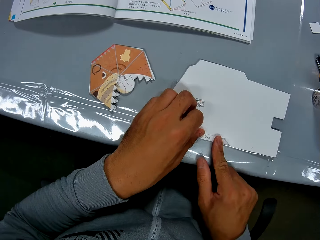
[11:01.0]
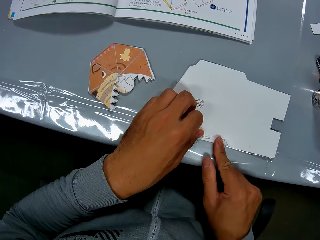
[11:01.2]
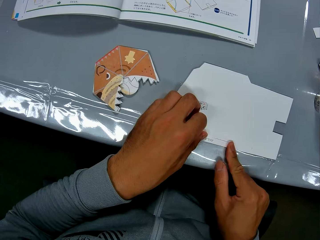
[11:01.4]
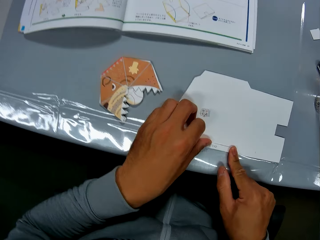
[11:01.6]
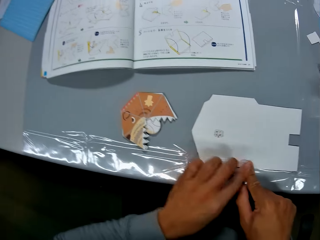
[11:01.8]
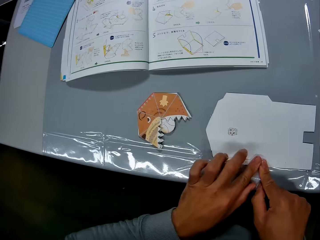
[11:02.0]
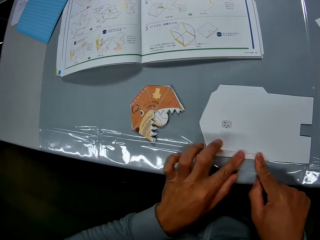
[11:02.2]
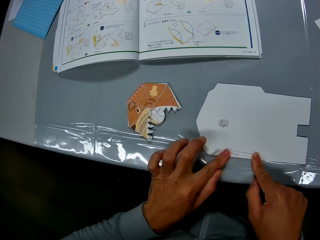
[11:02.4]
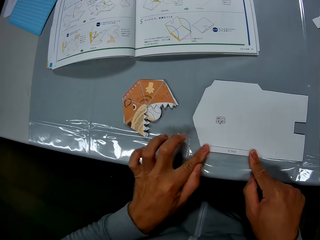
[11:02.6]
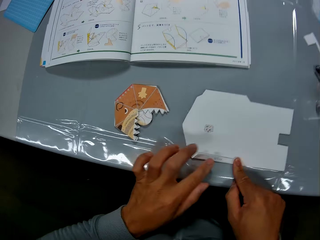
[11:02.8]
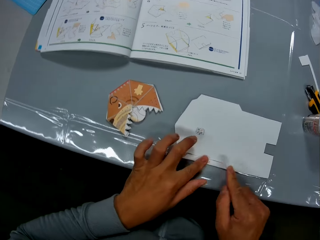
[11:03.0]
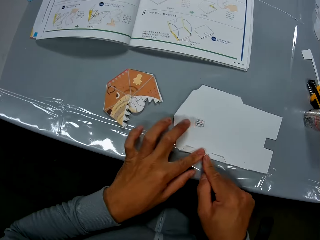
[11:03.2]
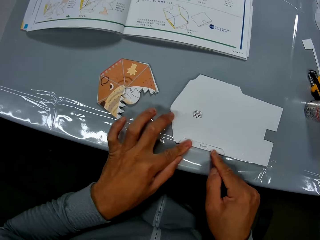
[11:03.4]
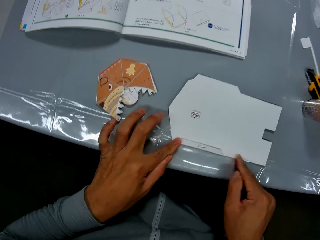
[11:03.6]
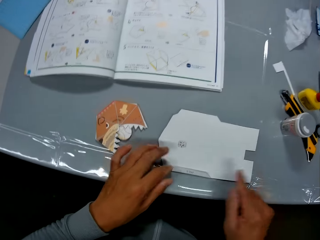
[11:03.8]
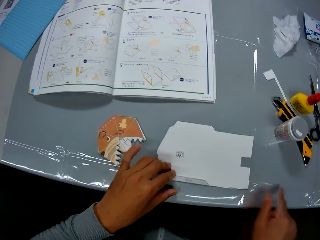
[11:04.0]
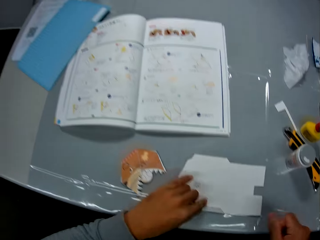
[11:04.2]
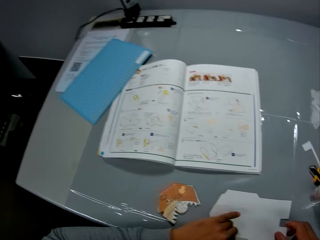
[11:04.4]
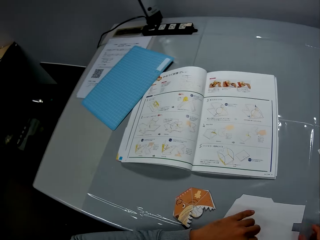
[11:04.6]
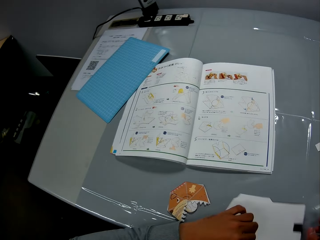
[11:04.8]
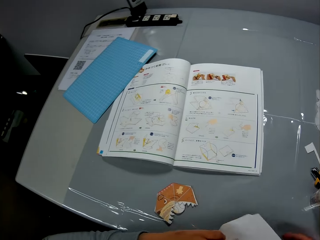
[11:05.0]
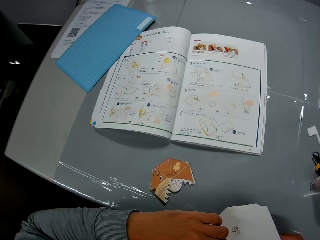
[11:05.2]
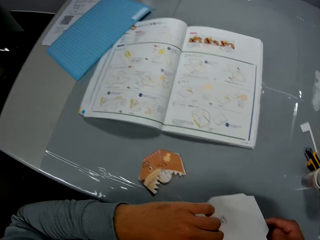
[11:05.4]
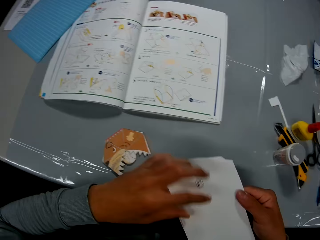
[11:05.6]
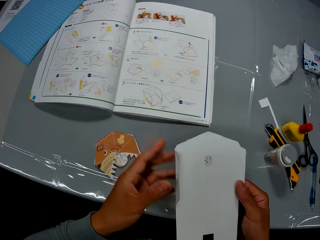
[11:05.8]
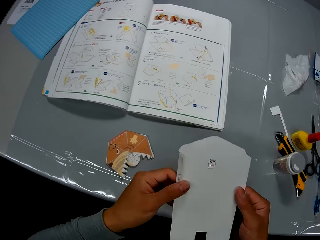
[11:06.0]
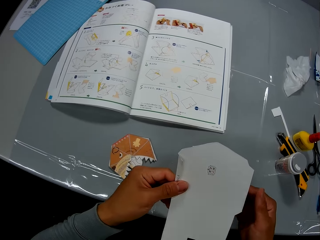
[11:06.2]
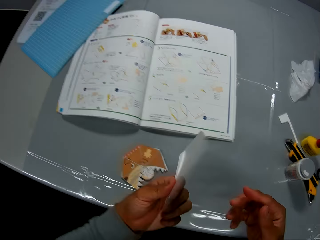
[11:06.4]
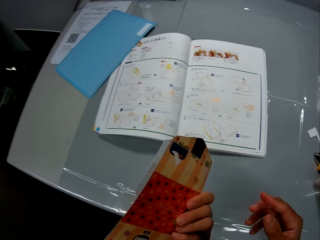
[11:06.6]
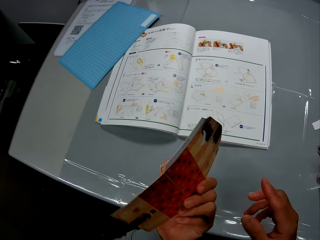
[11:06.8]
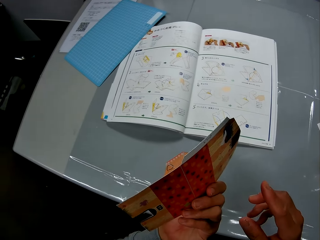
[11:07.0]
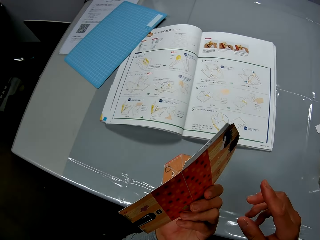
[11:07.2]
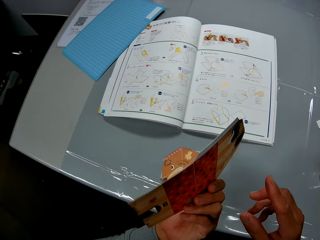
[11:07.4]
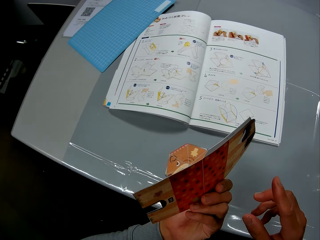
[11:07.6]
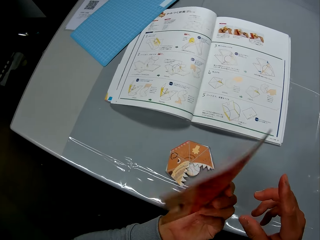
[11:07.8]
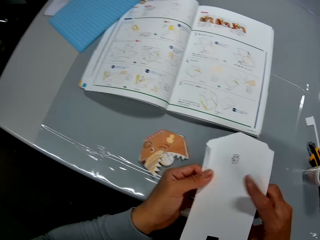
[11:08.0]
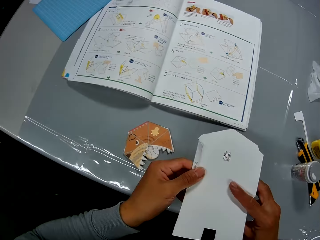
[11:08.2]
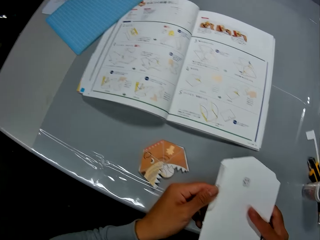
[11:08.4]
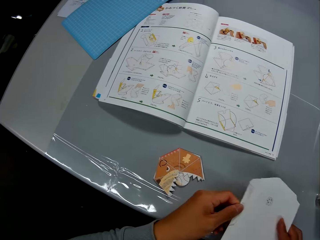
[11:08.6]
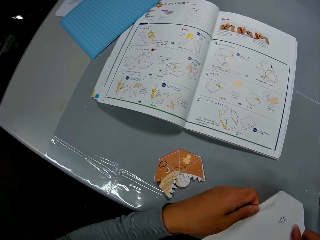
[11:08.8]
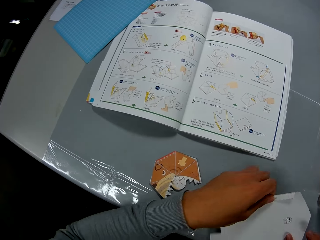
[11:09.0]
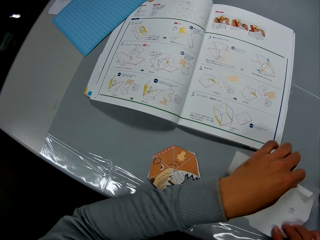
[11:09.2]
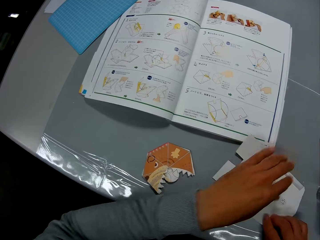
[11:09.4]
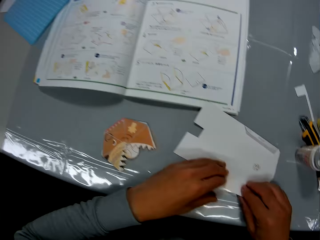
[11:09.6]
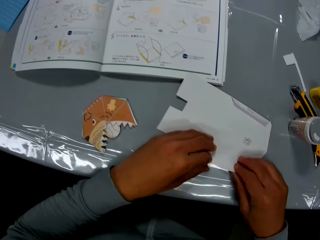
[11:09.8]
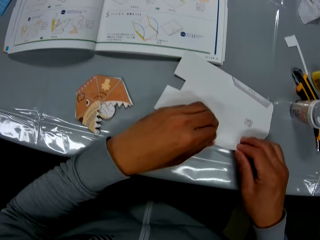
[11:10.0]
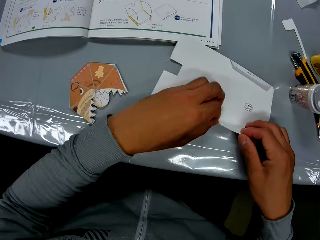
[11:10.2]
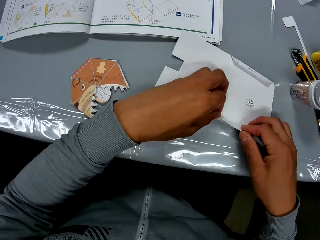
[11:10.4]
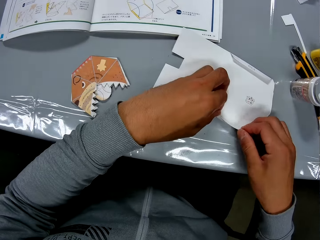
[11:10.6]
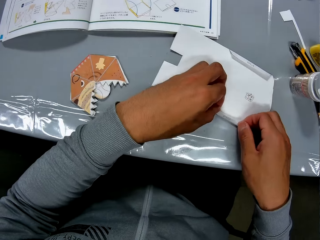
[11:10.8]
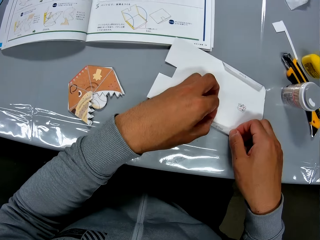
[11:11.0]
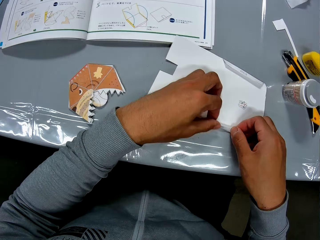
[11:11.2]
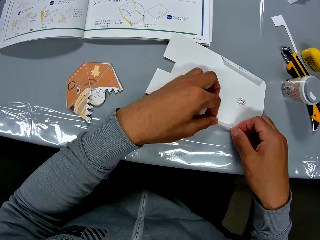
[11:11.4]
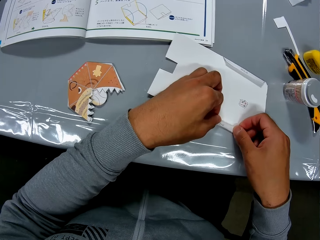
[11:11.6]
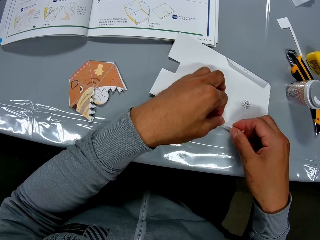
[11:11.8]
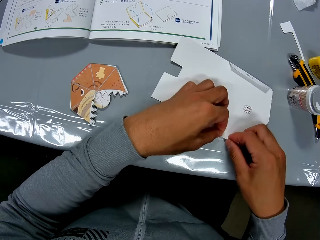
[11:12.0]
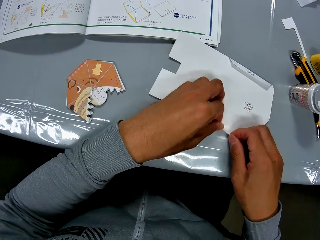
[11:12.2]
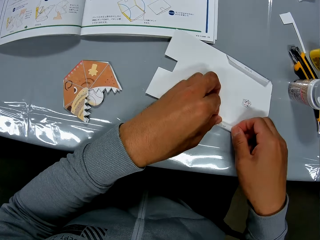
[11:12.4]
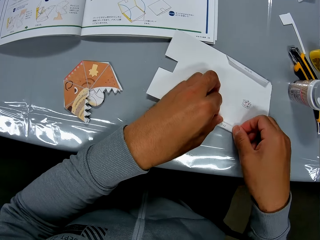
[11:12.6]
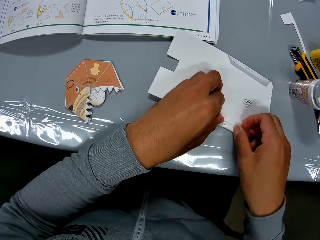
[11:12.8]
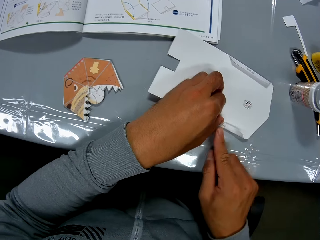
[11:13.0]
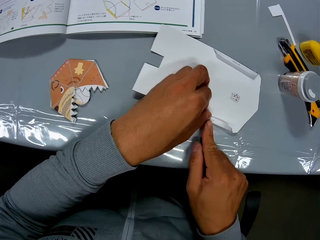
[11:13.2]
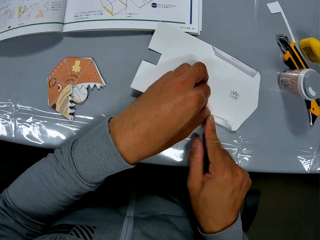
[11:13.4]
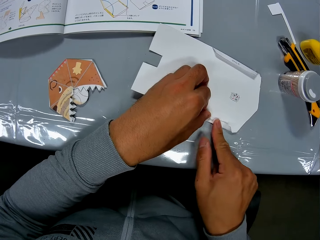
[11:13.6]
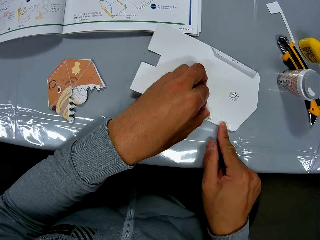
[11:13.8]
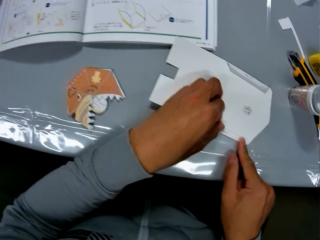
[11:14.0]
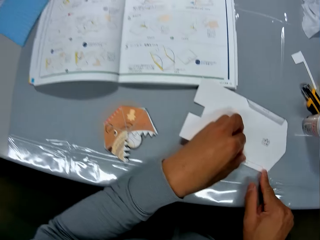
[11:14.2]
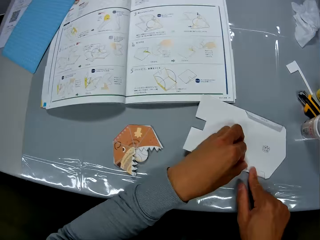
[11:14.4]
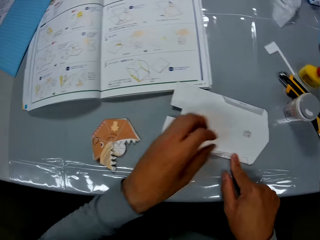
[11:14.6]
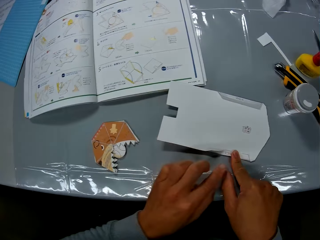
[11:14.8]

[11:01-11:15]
The camera wearer picks up the second paper craft or craft paper from the table. A man sits on a chair. The camera wearer turns the craft paper. They examine the second paper craft, turn the craft paper, drop the second paper craft on the table and continue to craft with the second paper craft.

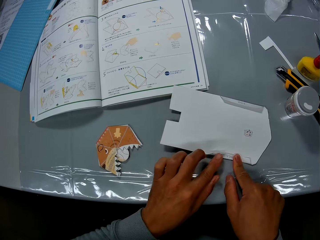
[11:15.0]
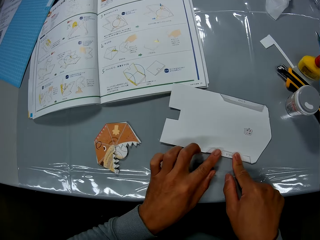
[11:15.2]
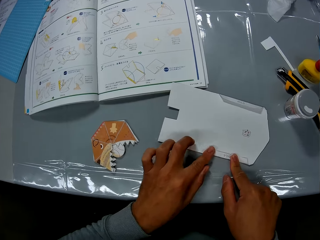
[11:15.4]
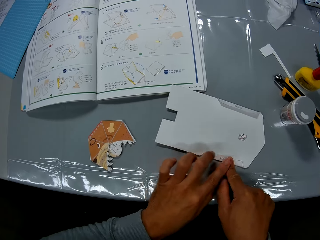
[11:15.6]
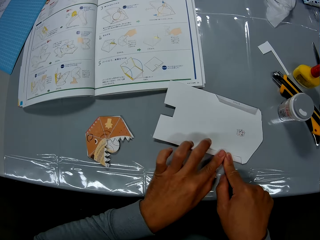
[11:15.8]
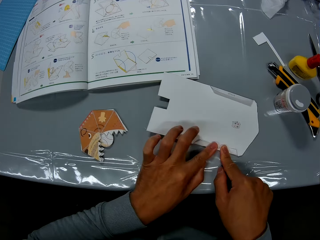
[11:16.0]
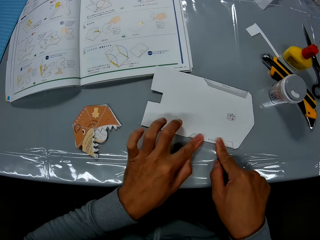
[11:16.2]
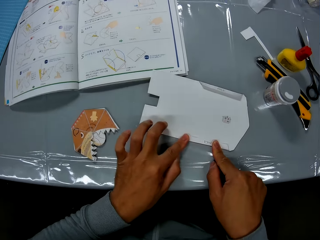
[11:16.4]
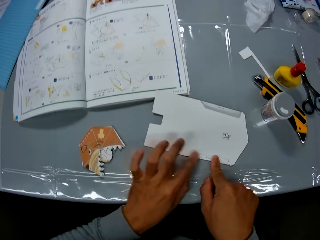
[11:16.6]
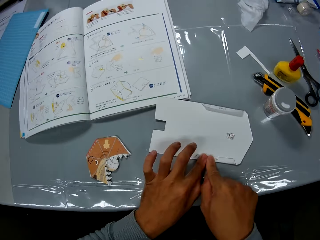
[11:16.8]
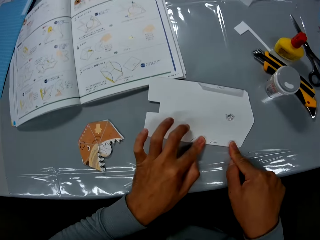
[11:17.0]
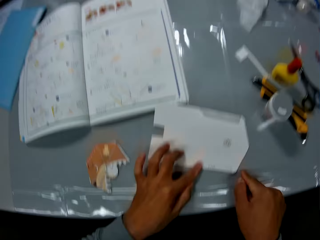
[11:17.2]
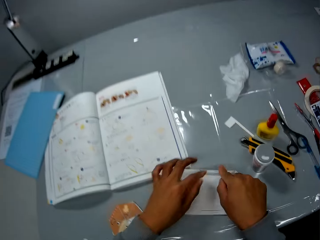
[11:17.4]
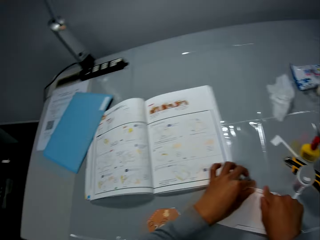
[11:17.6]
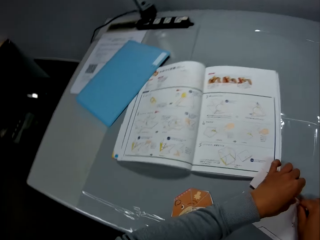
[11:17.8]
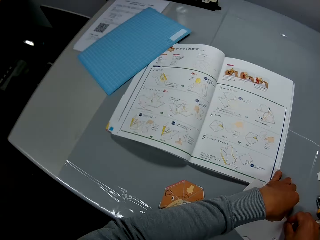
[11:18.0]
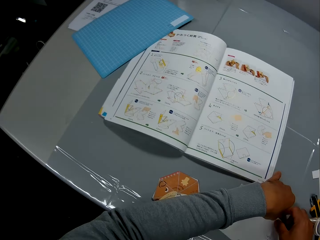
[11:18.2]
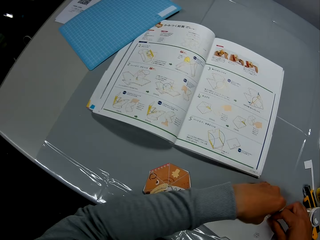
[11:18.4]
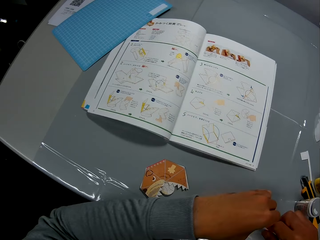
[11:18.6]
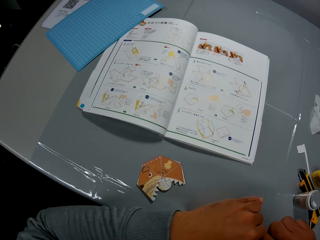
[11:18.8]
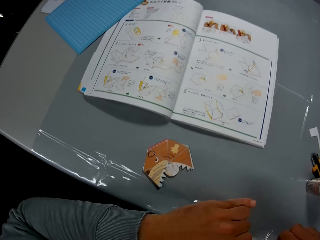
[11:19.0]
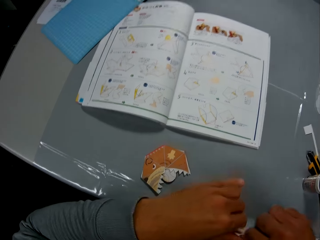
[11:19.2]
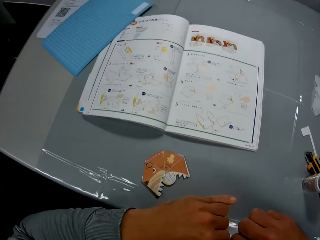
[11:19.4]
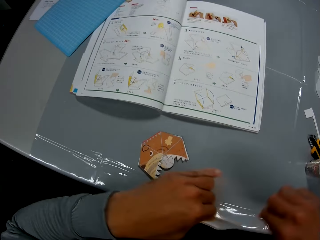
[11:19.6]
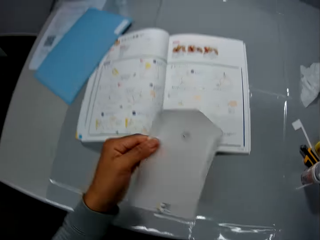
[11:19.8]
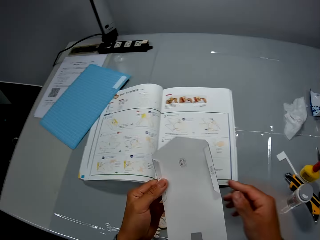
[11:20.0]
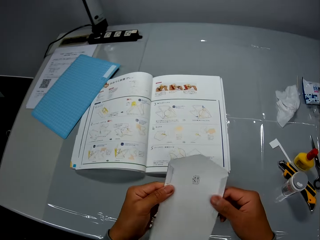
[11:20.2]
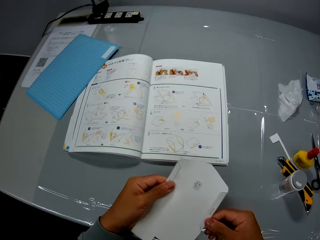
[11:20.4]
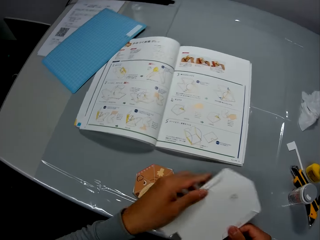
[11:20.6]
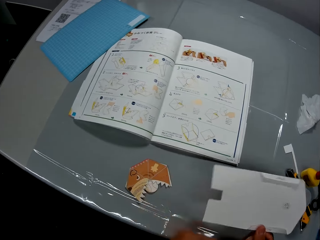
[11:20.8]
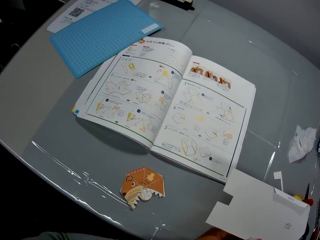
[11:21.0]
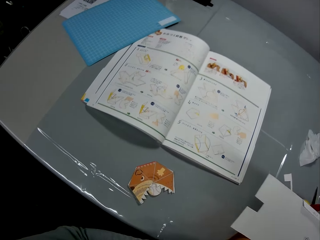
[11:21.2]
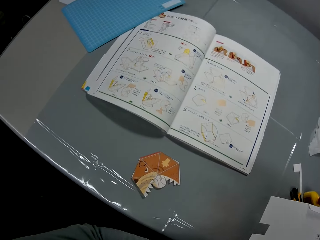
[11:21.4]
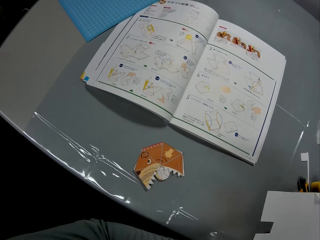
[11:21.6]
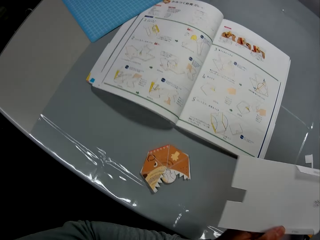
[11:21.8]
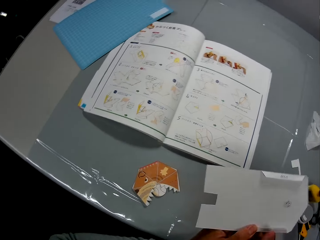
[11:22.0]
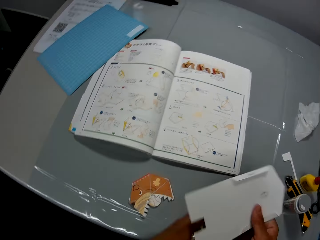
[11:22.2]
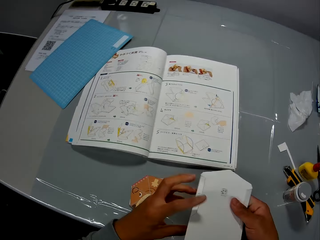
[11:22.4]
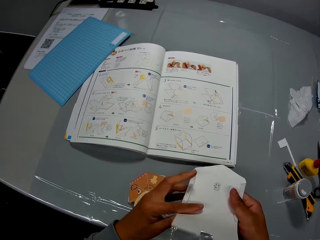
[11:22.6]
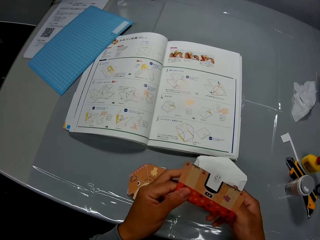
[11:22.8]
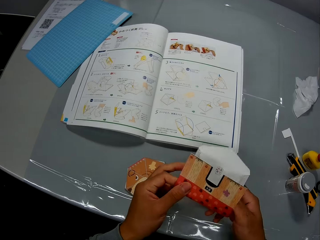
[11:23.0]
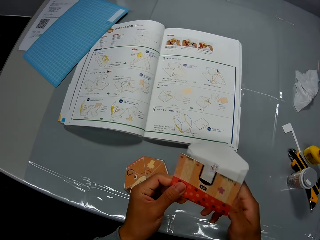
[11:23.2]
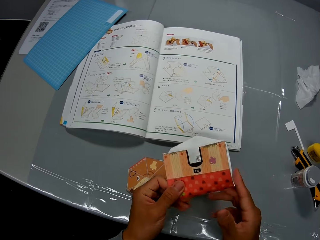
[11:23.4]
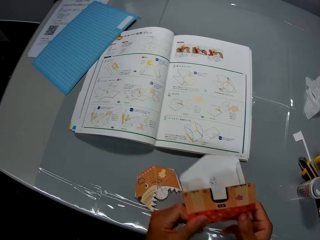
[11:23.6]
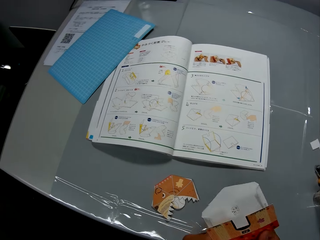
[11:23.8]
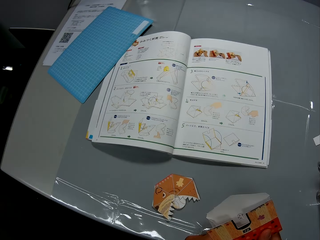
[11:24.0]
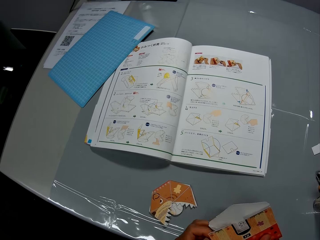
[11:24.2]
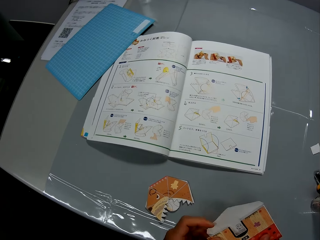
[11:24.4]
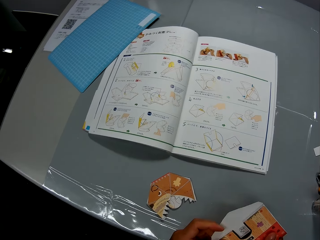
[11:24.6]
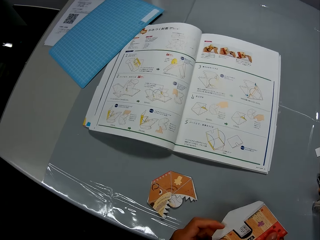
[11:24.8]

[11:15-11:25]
The camera wearer picks up the second paper craft from the table and continues to craft with the second paper craft.
